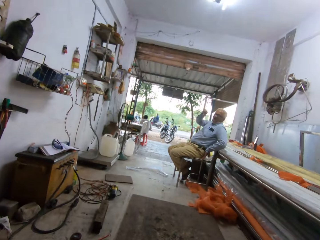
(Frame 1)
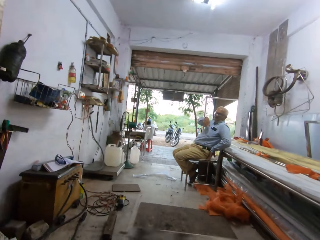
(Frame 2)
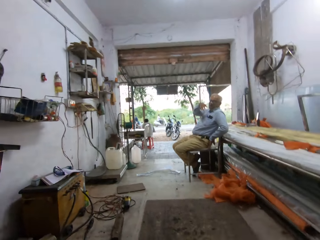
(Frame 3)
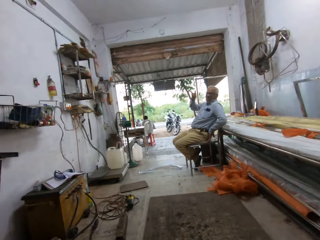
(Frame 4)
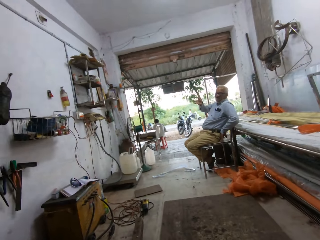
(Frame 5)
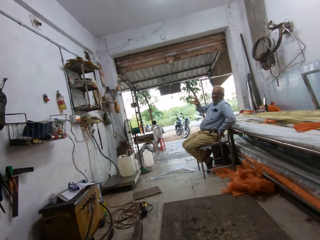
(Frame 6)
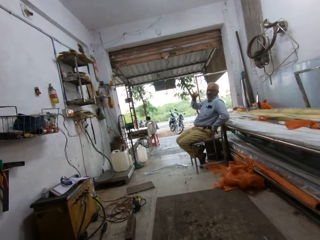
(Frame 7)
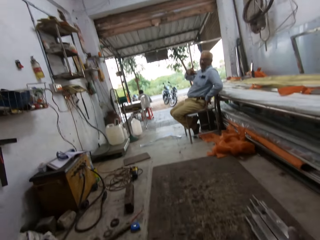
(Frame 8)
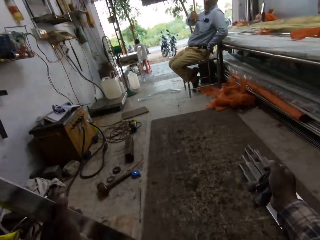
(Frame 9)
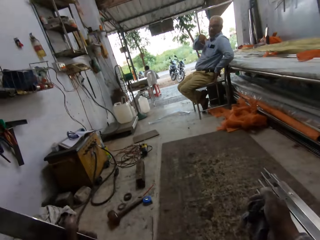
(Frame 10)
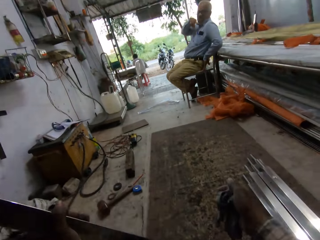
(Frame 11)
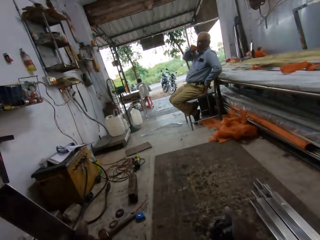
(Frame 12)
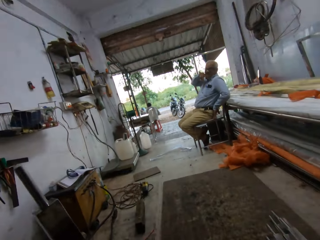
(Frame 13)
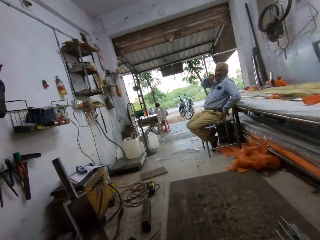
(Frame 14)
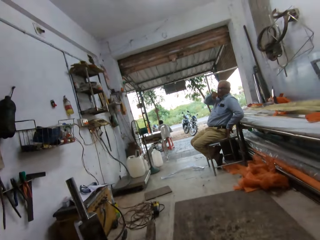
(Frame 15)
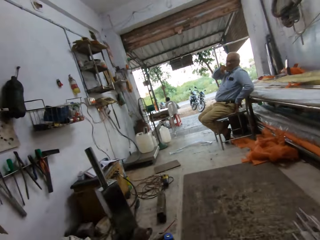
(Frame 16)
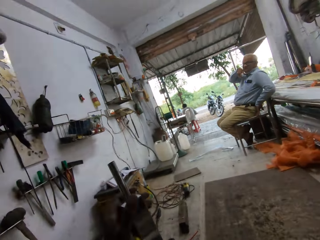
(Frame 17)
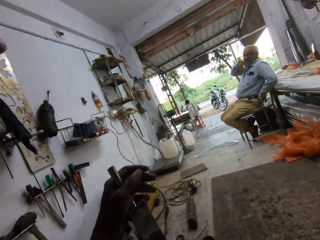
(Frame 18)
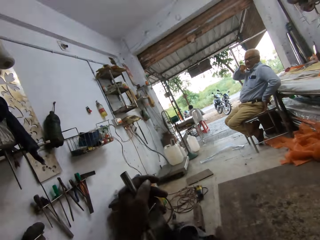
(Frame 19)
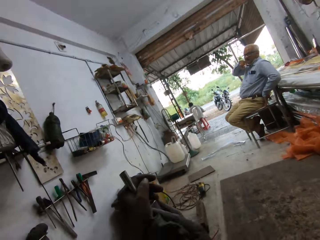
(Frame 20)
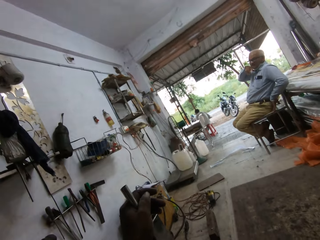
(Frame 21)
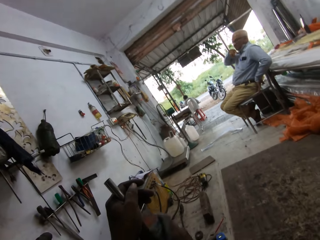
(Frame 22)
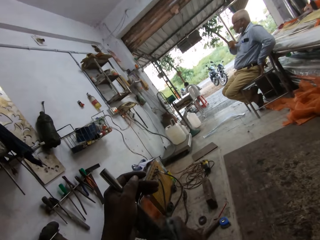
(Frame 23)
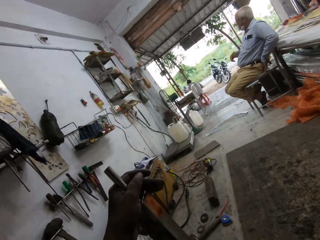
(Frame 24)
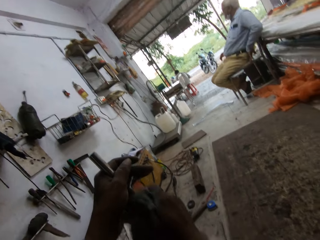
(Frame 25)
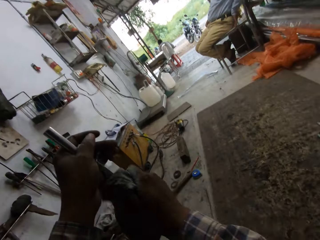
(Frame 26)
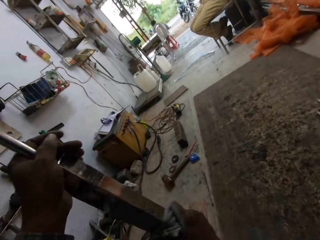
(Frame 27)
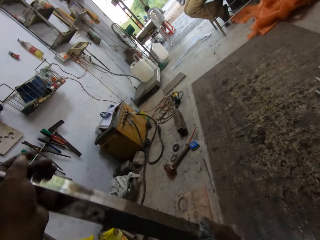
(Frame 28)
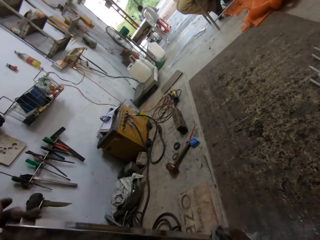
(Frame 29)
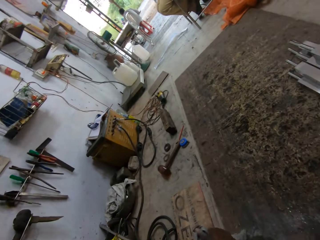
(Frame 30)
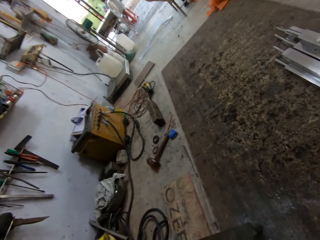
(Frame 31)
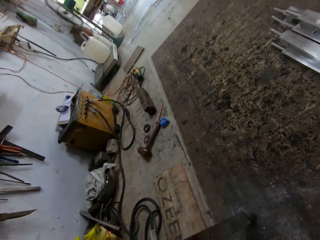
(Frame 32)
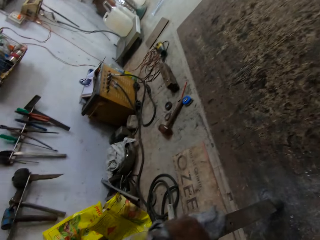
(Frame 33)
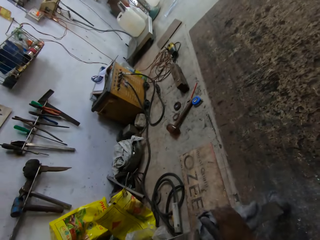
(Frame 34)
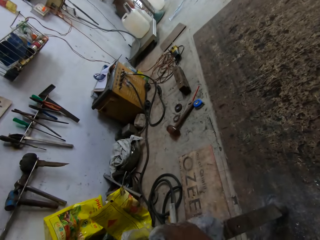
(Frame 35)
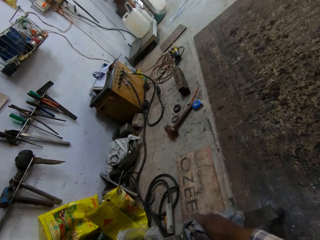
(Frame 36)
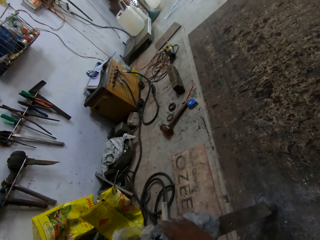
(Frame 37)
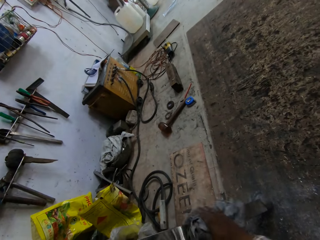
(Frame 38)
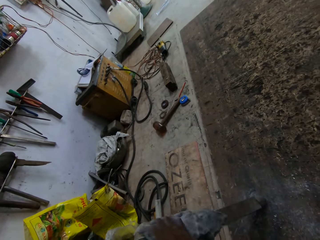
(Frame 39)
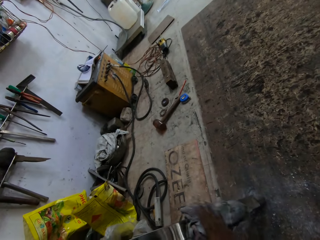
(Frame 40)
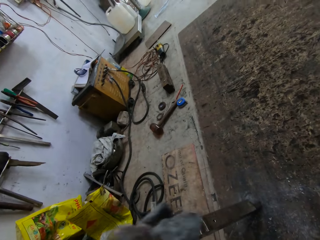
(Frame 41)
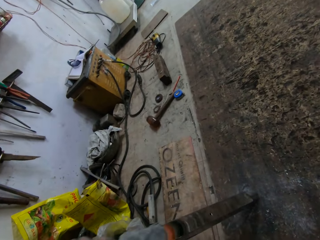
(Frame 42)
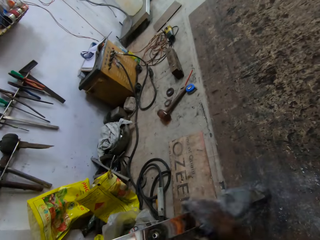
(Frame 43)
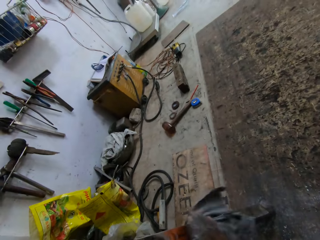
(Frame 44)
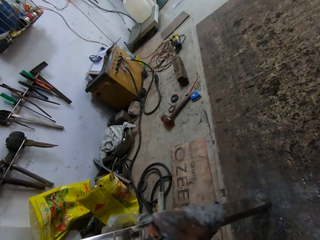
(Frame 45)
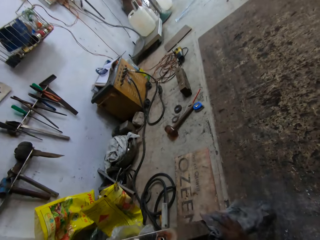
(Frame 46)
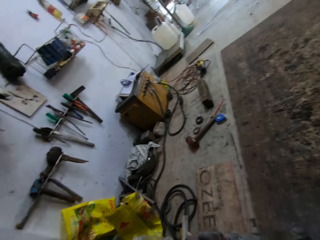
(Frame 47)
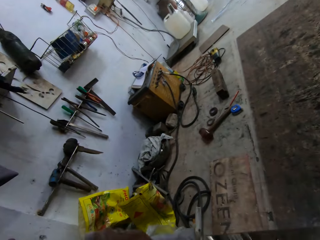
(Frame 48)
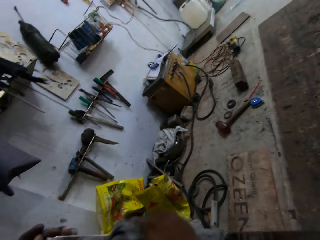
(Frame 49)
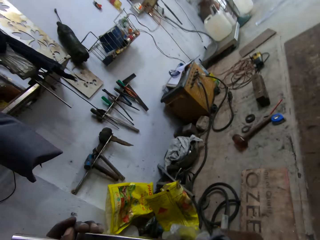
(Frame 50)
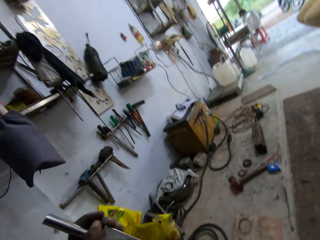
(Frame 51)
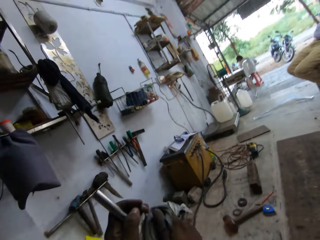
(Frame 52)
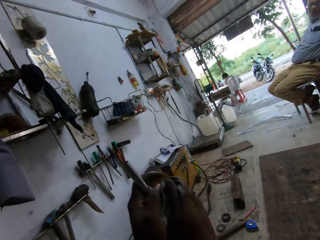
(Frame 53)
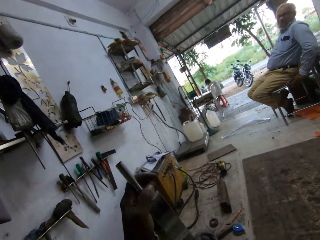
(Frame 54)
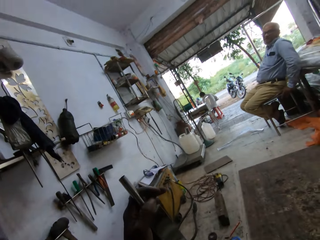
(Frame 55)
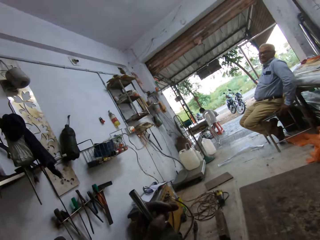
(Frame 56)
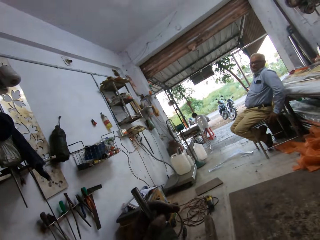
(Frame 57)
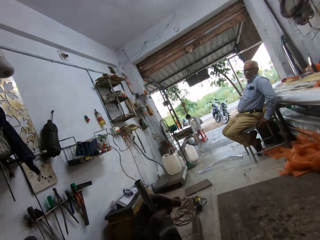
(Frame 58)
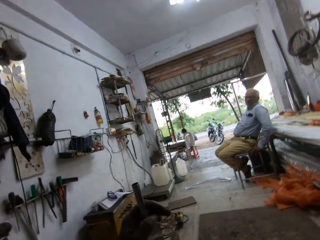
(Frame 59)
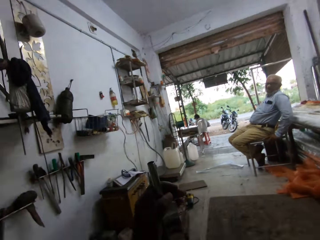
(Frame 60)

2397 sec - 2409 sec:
The camera wearer holds a metal pole with his left hand. He cleans the metal pole in his left hand with the rag or towel in his right hand. He wipes the metal with the towel.

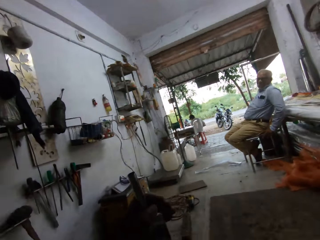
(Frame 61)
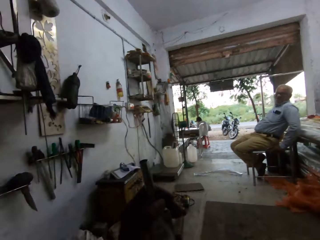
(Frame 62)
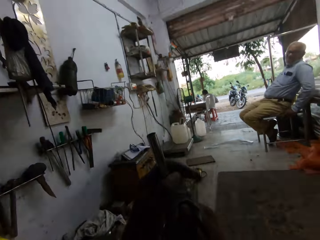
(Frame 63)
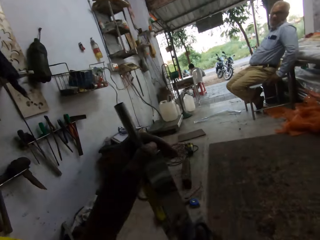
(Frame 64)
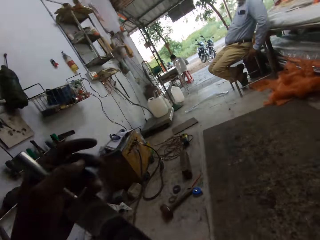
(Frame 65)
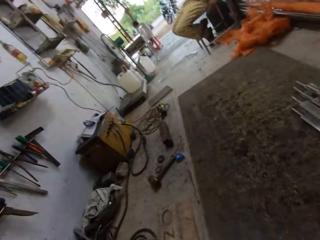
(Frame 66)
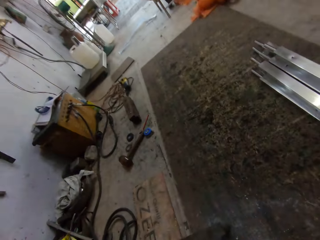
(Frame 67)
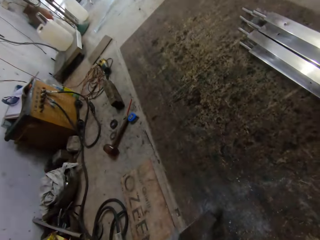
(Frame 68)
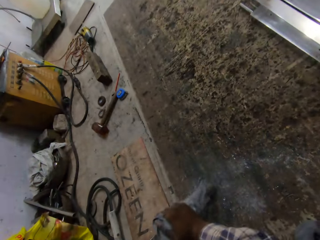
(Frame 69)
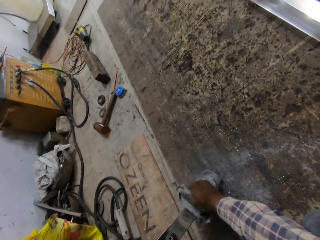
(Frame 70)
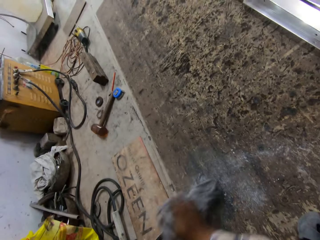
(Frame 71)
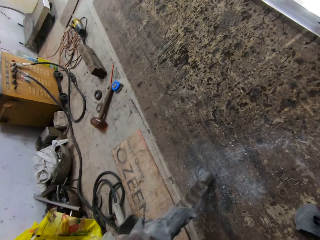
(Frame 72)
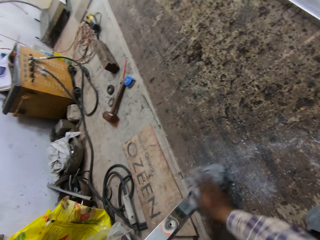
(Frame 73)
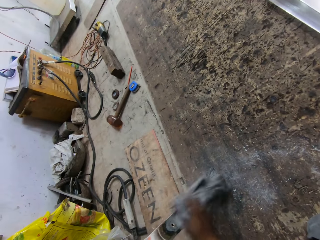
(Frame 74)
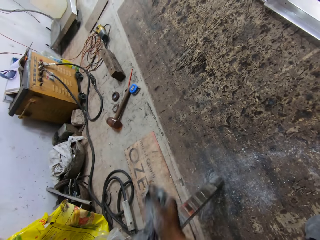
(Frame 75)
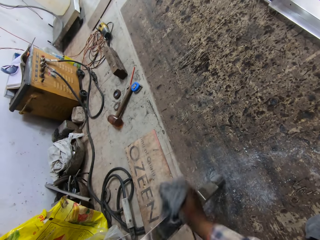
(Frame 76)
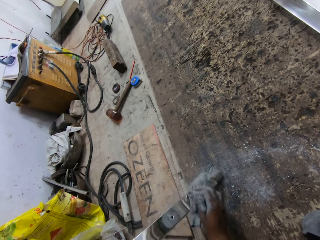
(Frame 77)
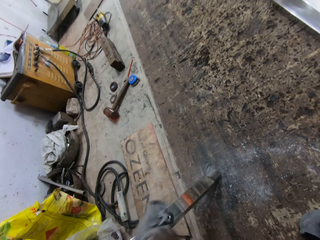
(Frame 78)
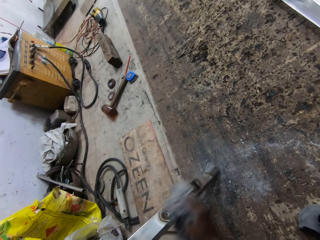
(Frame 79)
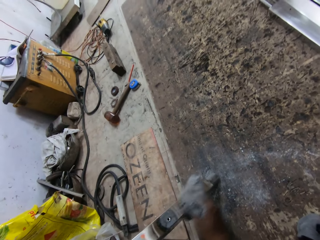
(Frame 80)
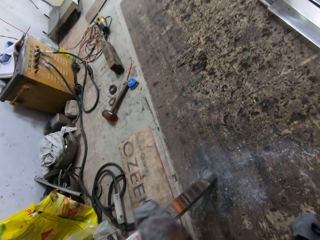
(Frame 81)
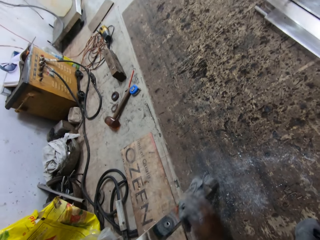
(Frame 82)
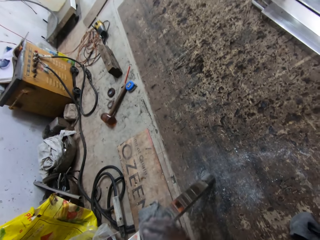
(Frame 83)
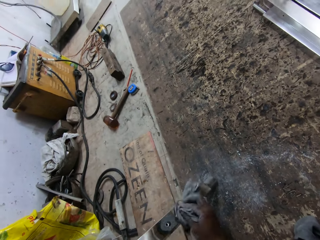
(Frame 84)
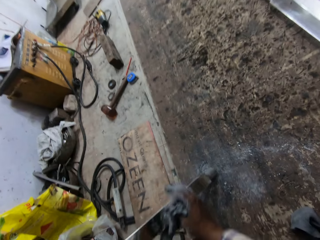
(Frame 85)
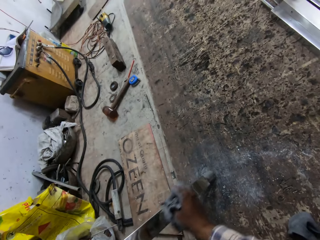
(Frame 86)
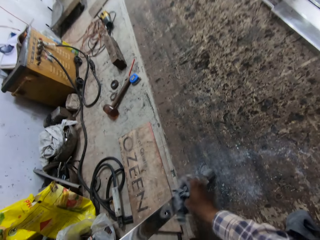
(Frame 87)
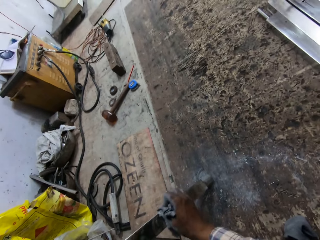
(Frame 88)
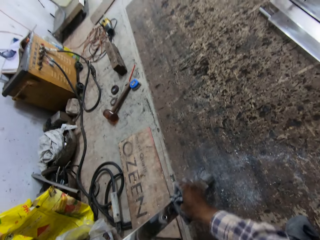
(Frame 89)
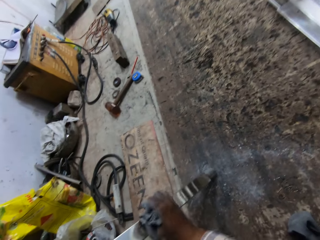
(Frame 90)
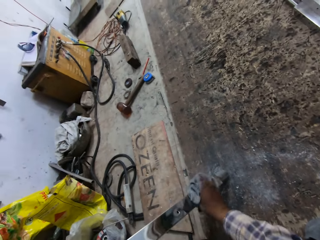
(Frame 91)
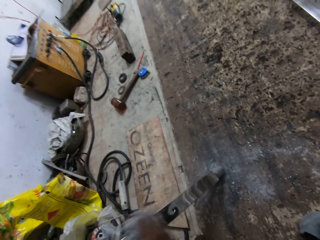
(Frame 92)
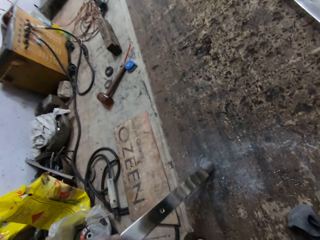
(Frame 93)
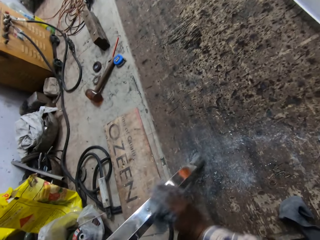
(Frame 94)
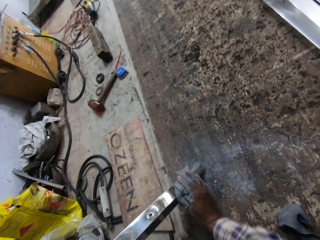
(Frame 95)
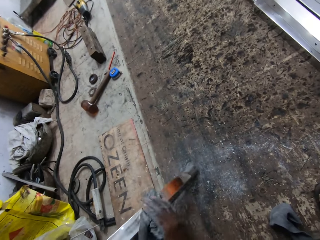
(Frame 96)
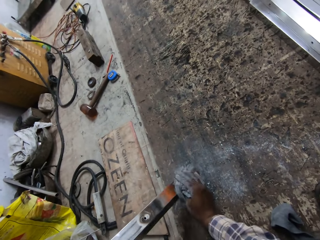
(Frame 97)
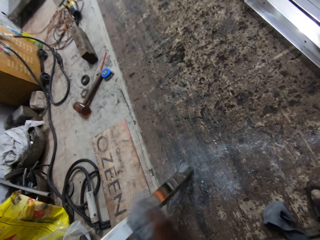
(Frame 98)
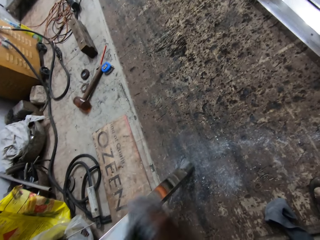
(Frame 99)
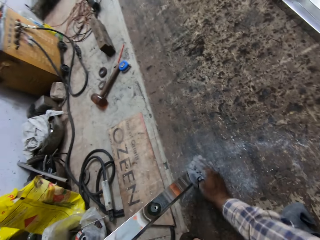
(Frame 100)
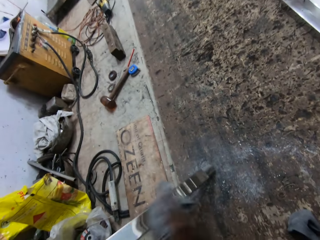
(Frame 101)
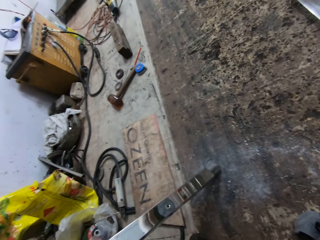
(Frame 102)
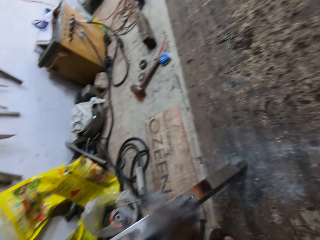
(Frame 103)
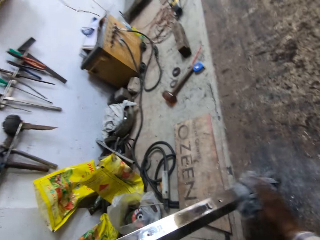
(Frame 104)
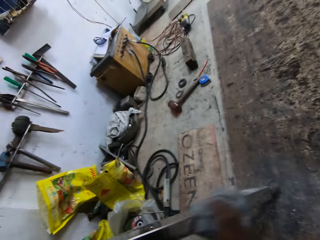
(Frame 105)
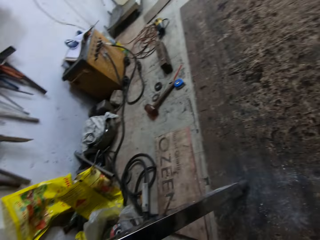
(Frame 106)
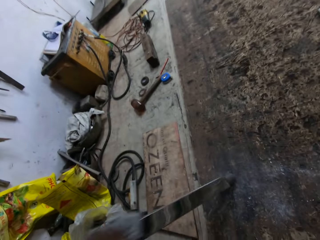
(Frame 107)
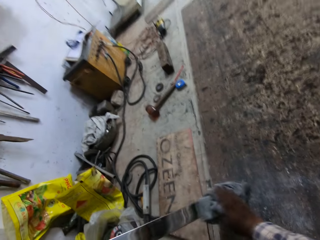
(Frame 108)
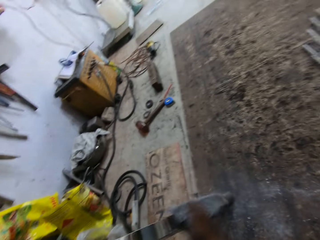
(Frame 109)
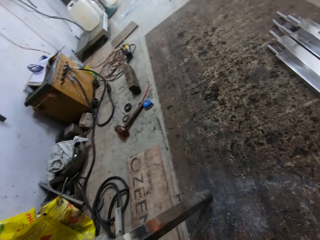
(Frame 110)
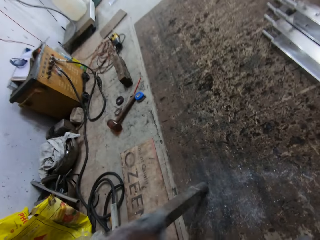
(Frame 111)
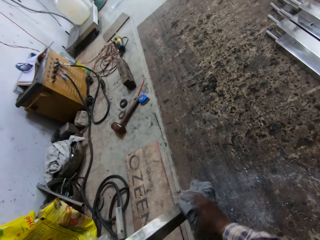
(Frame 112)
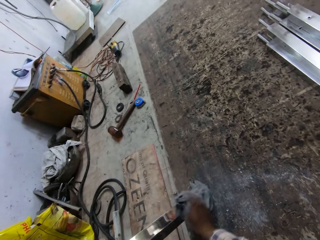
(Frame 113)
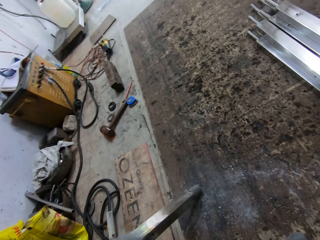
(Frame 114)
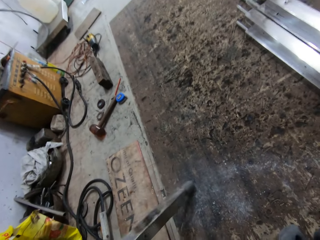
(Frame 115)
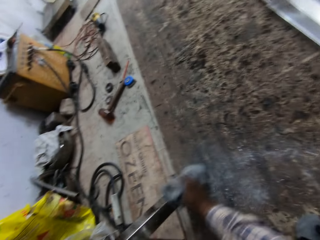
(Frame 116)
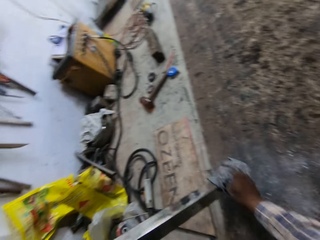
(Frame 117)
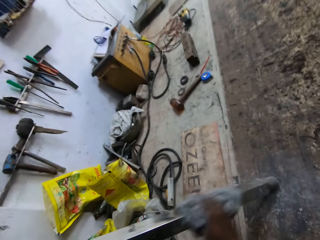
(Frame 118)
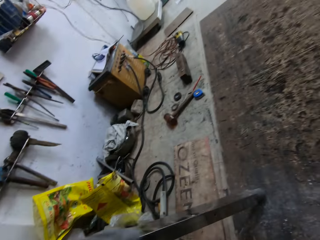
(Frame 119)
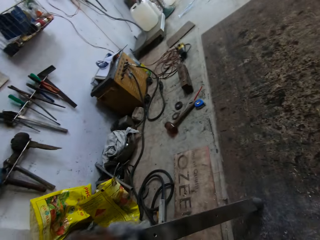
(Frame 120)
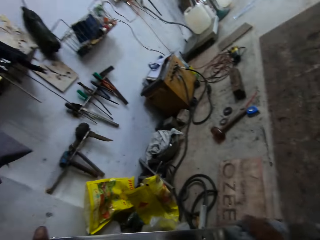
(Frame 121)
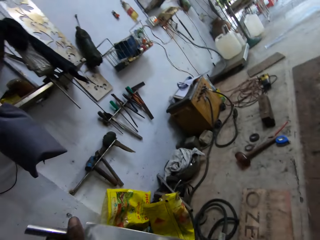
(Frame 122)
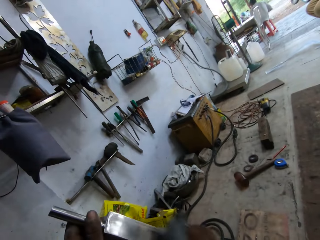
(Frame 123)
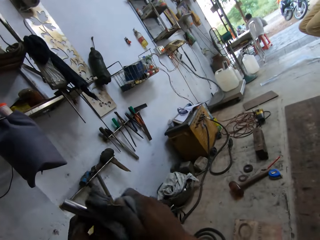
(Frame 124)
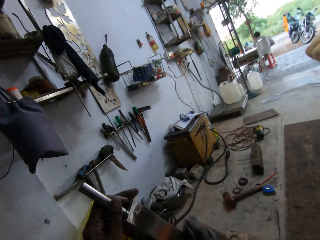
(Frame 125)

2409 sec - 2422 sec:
The camera wearer wipes the metal with a towel. They wipe the metal with the towel repeatedly.
